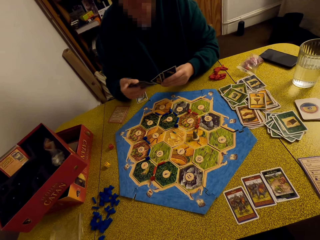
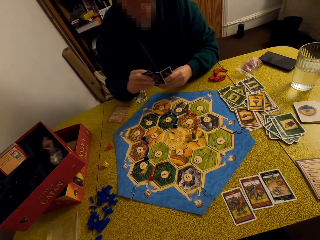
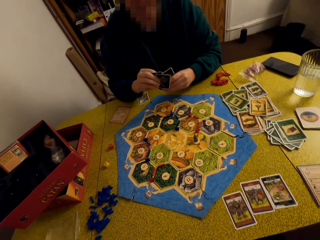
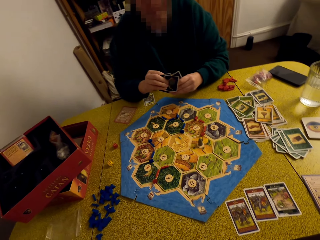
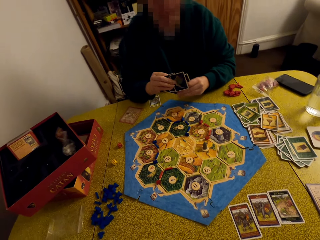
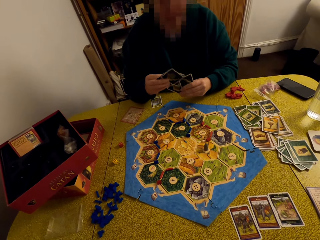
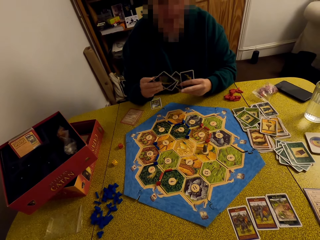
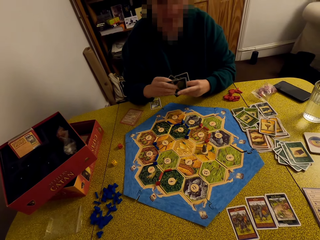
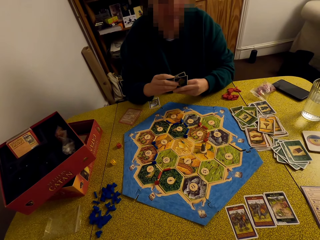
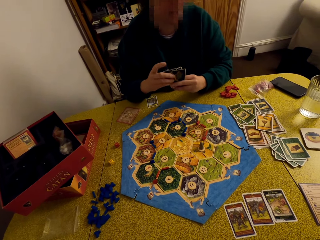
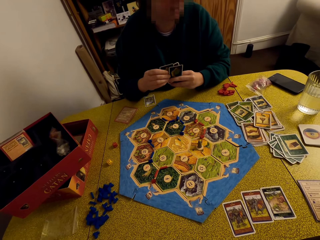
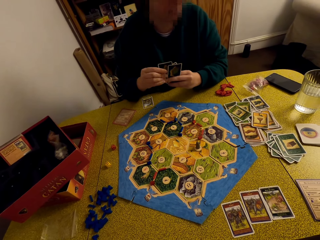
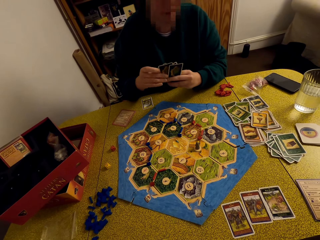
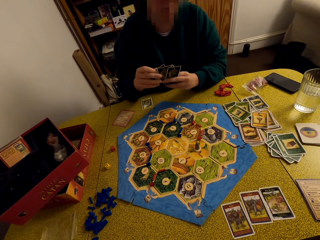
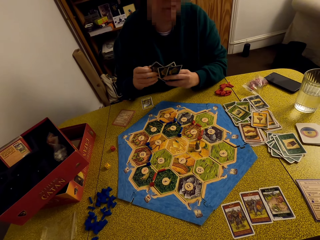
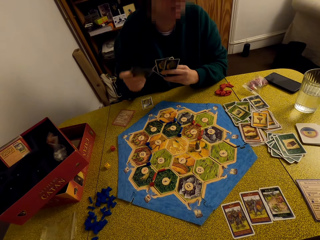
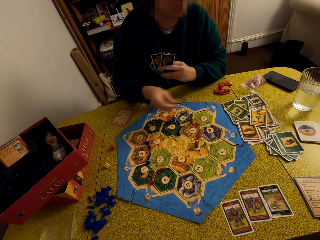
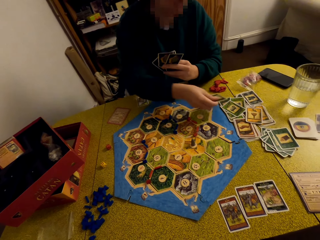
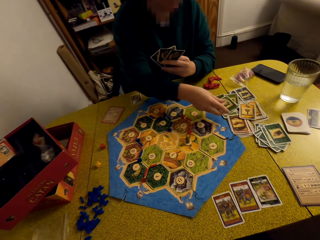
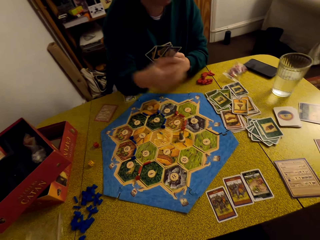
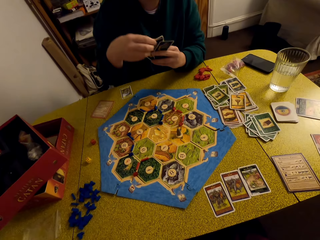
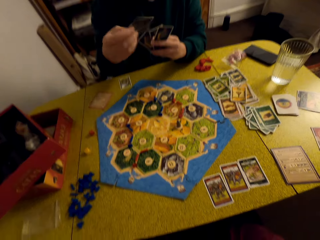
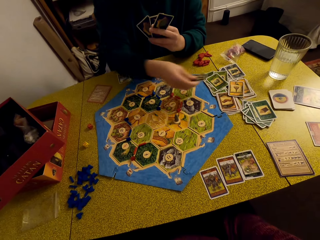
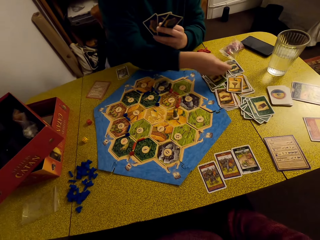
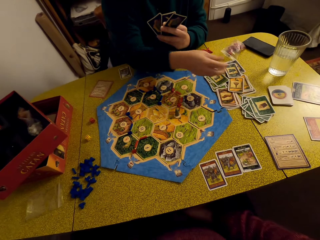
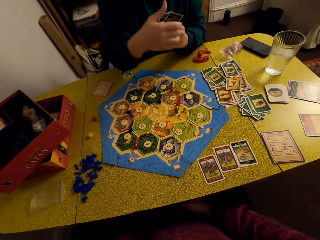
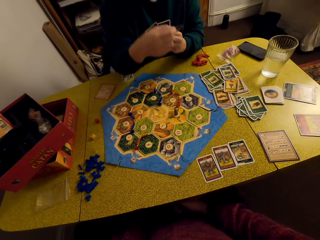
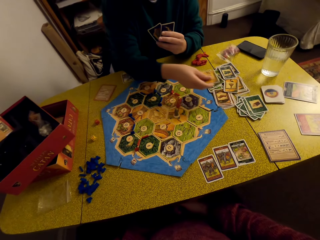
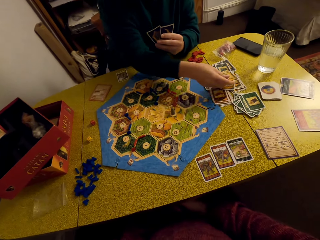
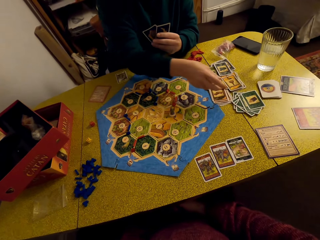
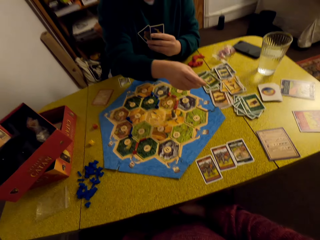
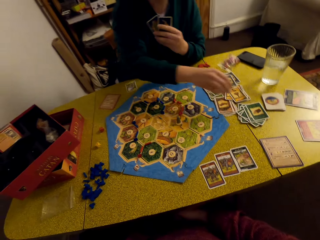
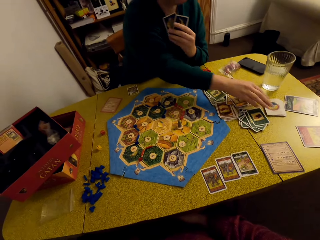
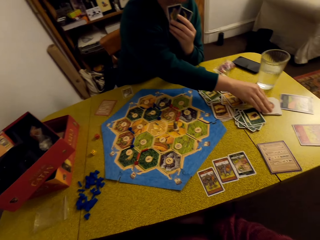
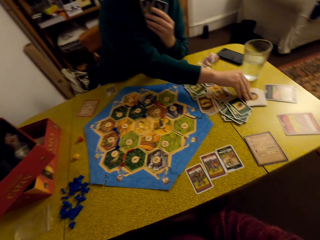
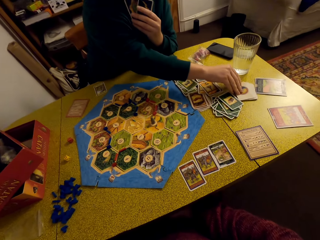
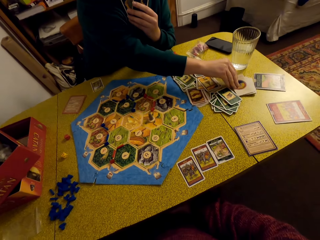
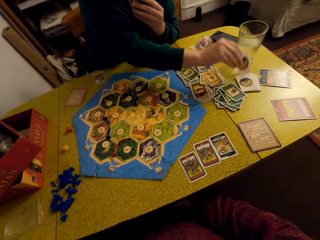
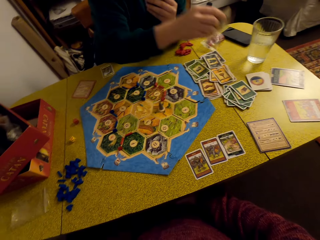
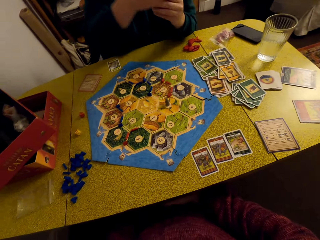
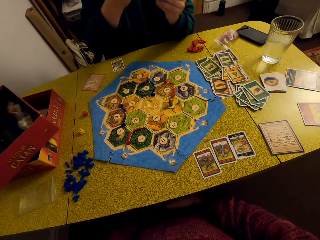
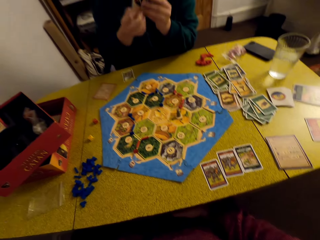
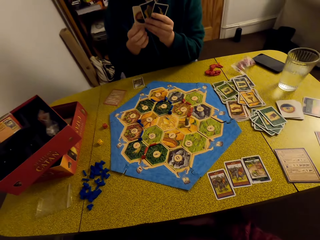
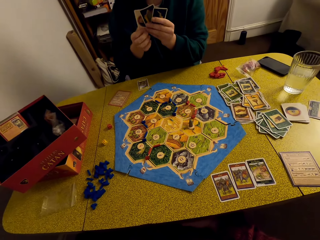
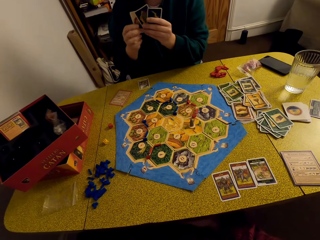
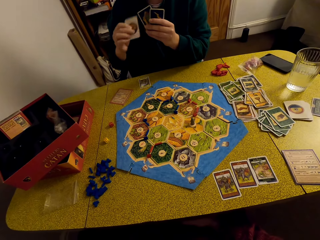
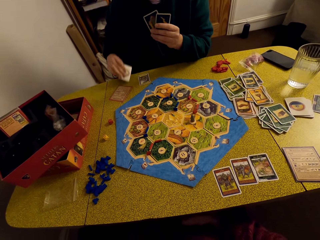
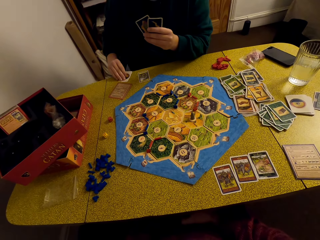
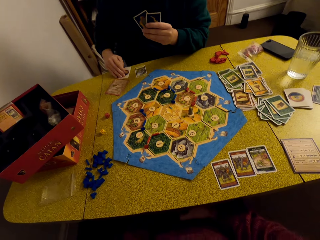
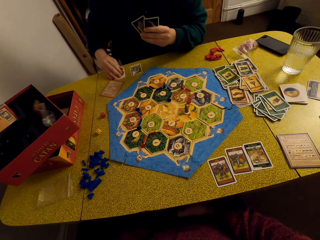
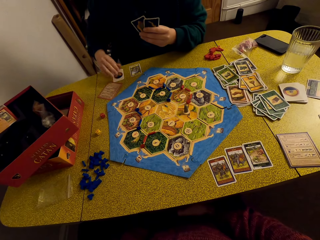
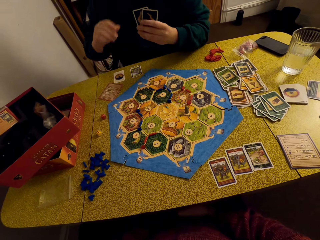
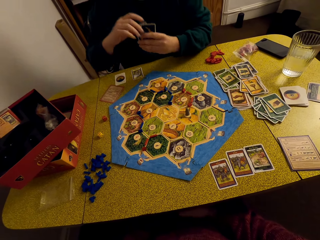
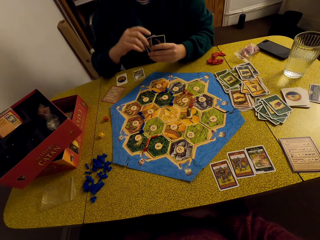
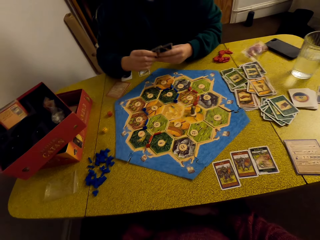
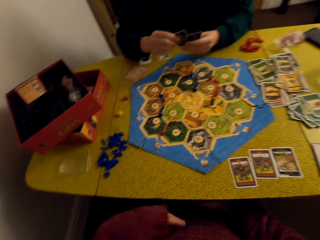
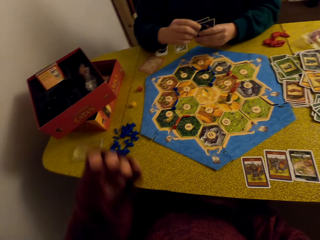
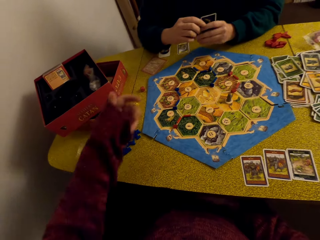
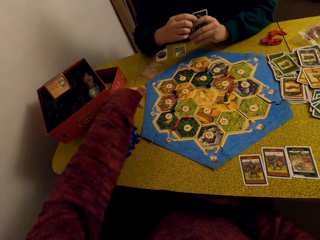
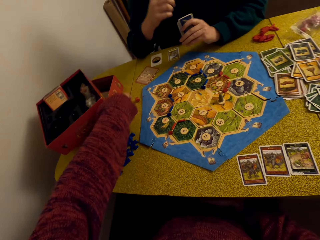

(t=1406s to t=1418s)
A woman drops cards on the table. The woman picks a card from the table. The woman drops the card on the table.

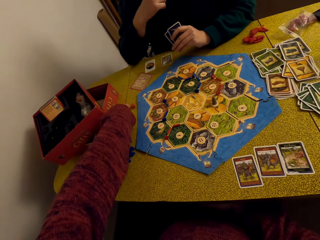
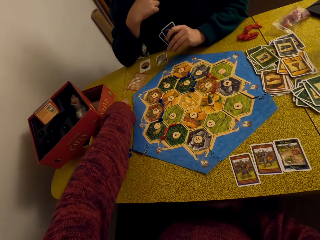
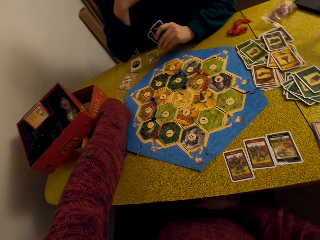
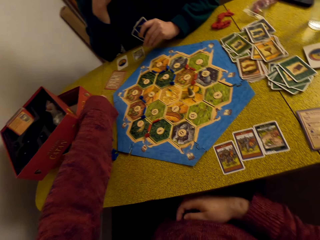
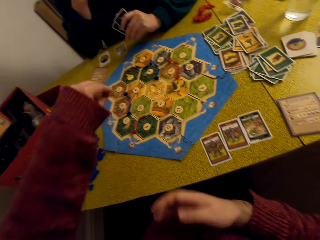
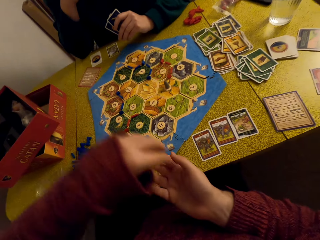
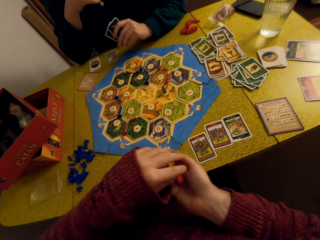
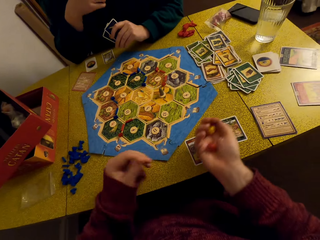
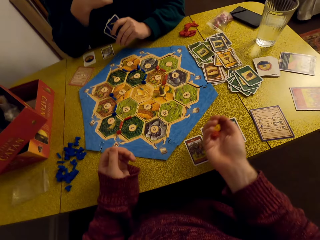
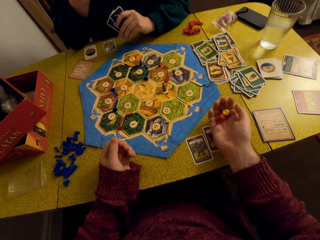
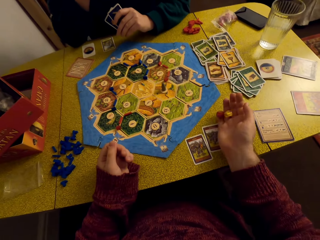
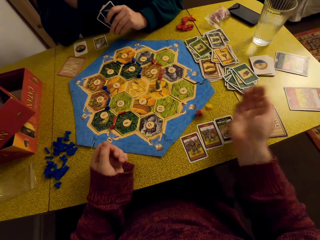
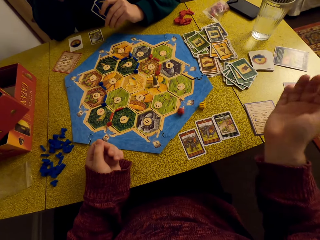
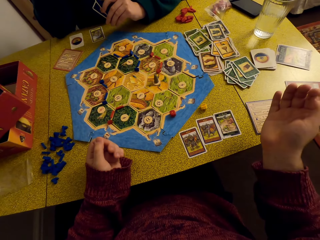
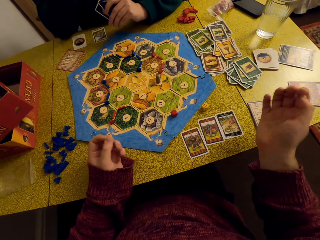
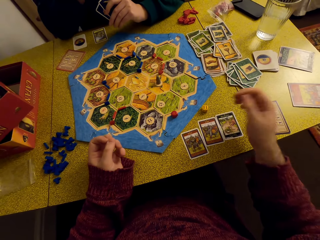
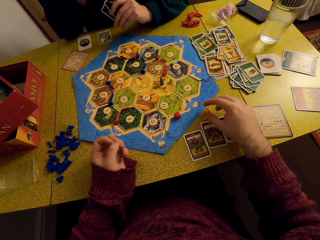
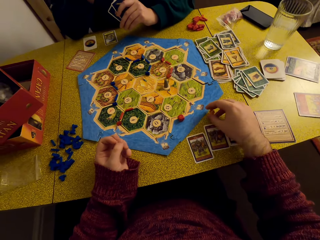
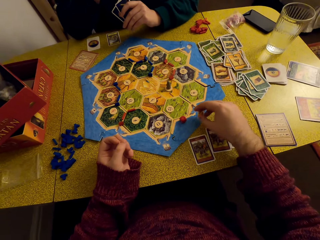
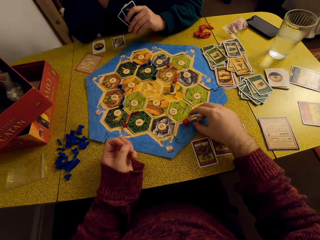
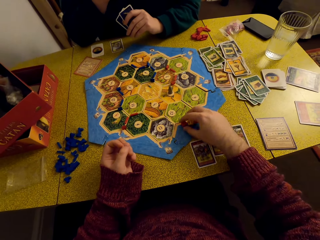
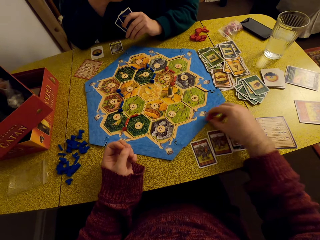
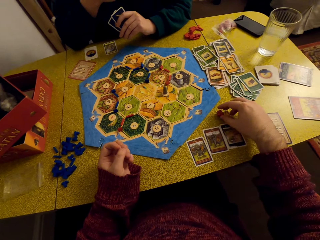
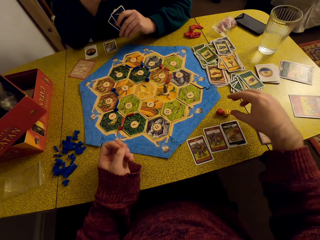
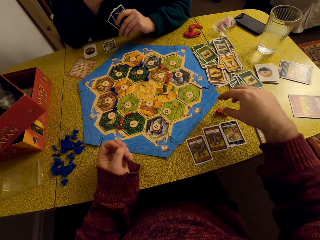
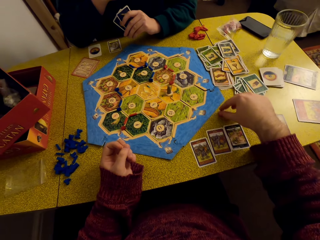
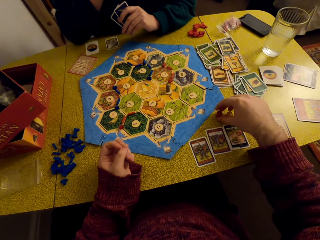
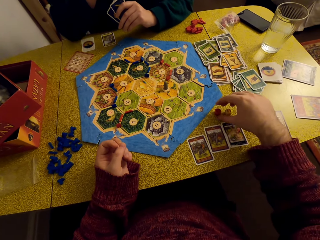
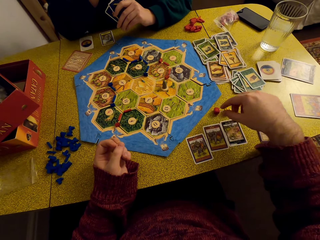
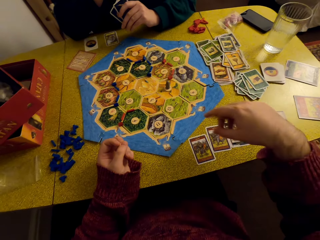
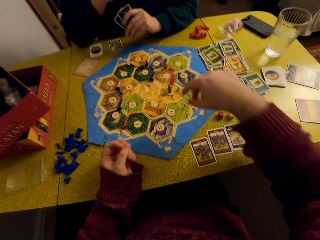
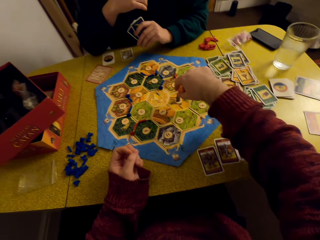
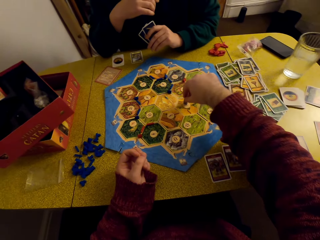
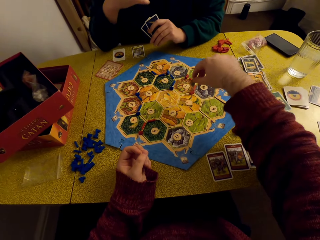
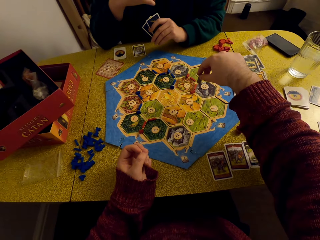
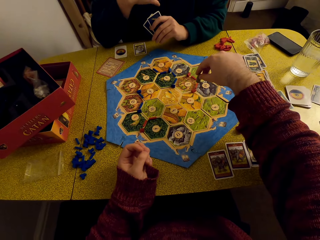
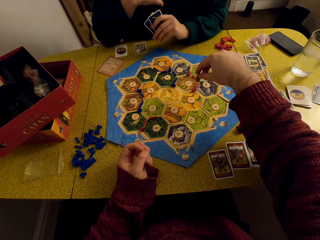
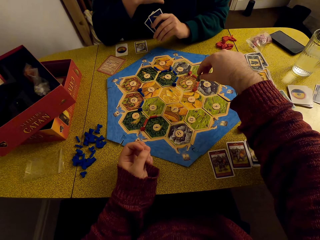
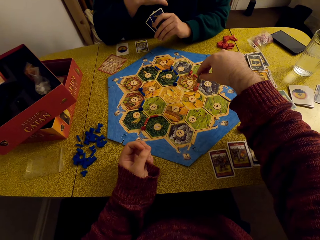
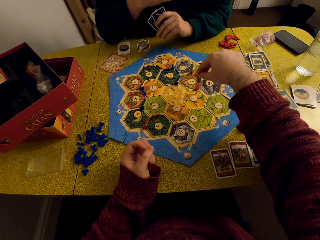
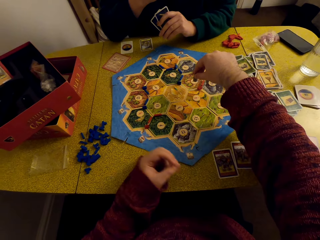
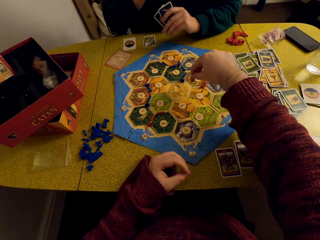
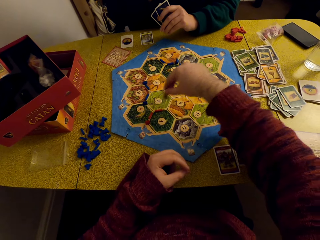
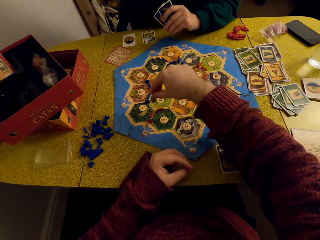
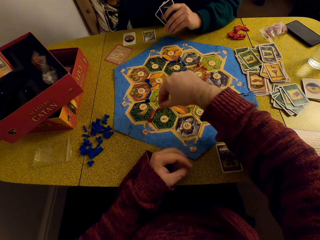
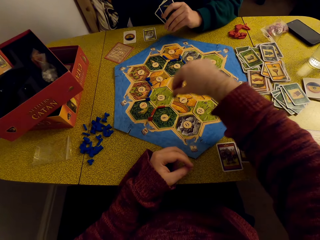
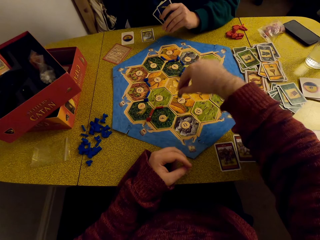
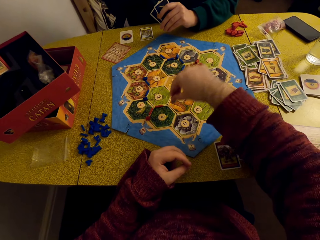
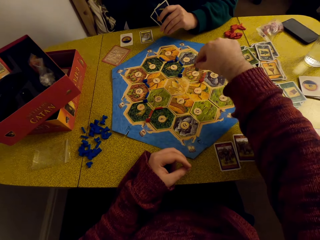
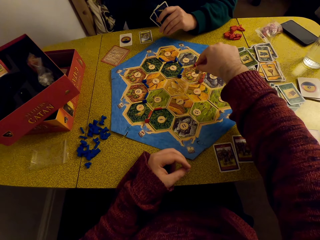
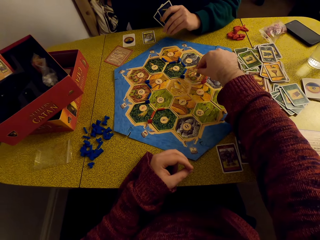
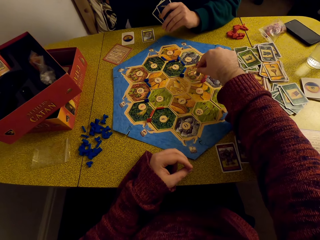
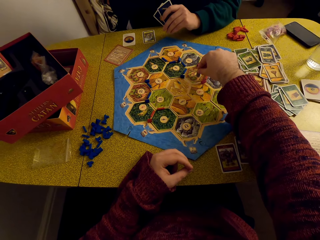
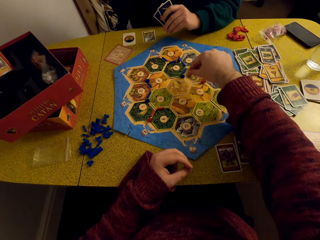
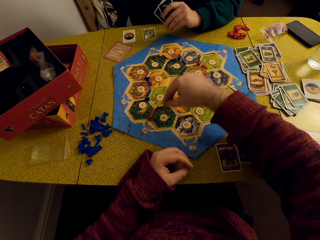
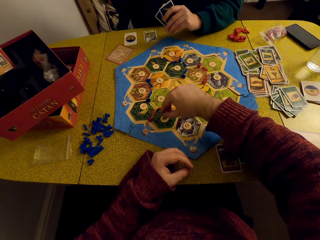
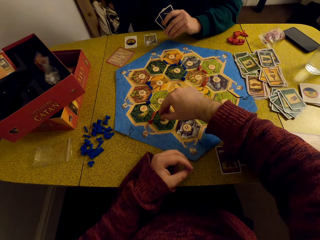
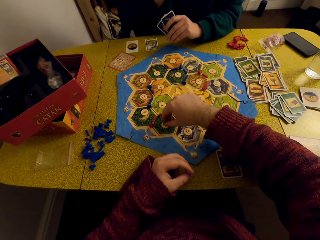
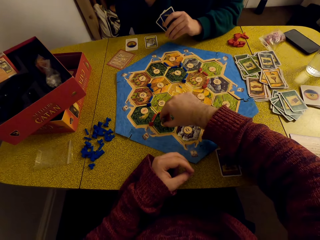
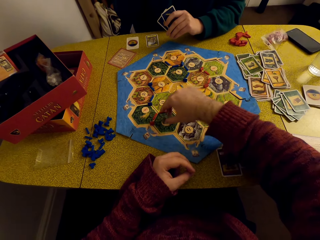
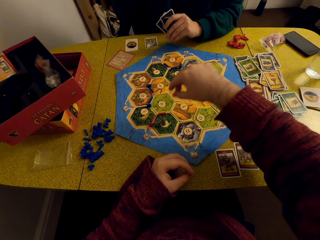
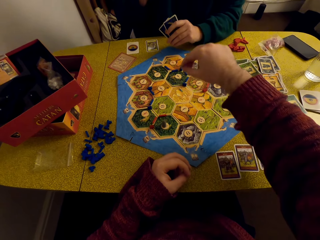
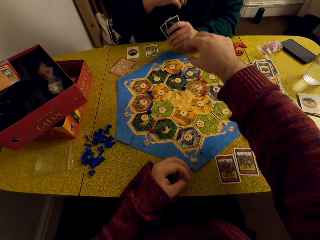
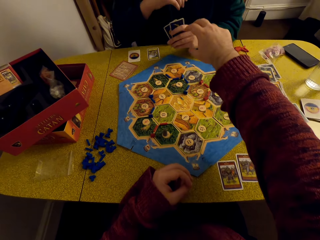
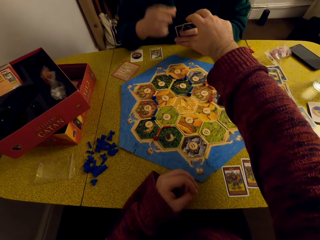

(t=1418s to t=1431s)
The camera wearer picks dice from the table. They roll the dice. They drop the dice on the table. They pick the dice. They push aside the dice. They place the dice on the table. They lift up a robber from the hex tiles. They move the robber around the hex tiles. They place the robber on the hex tile.
